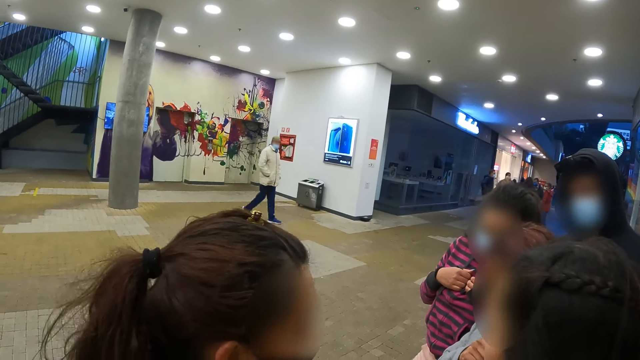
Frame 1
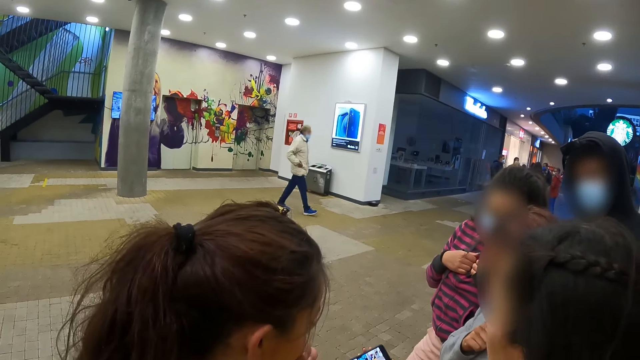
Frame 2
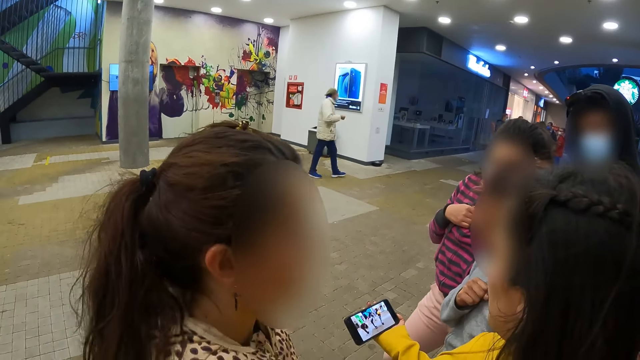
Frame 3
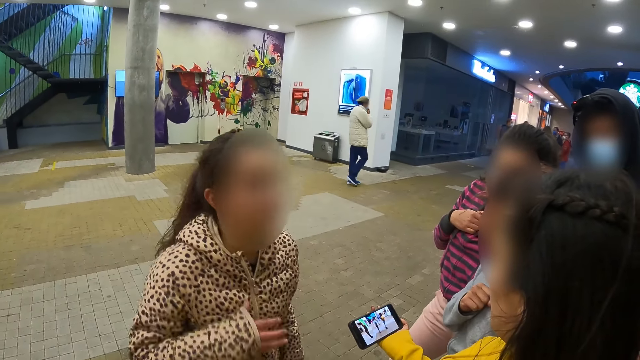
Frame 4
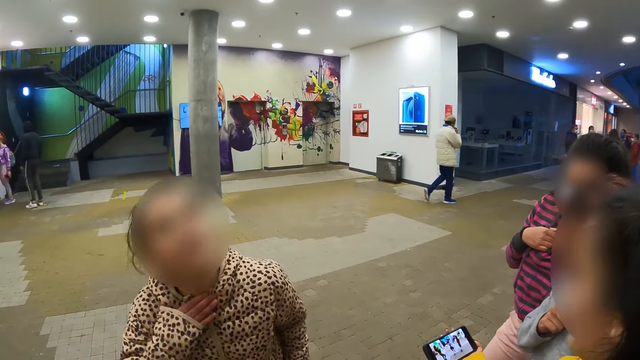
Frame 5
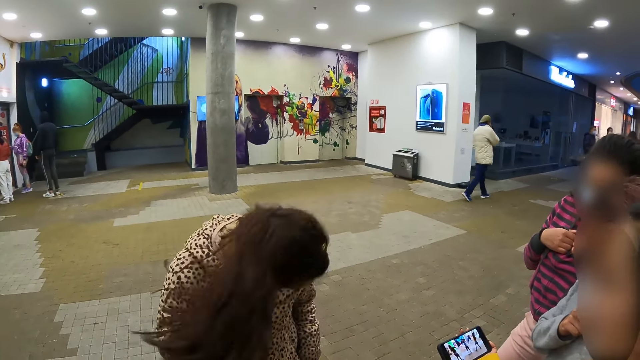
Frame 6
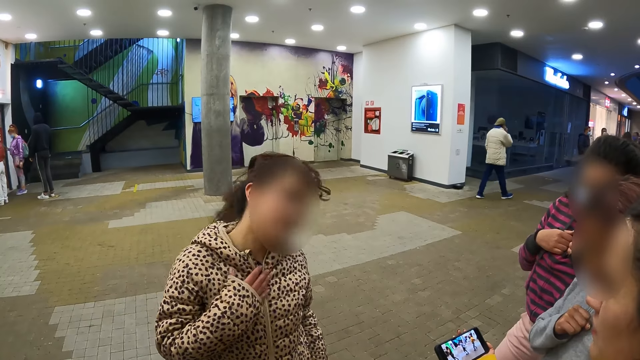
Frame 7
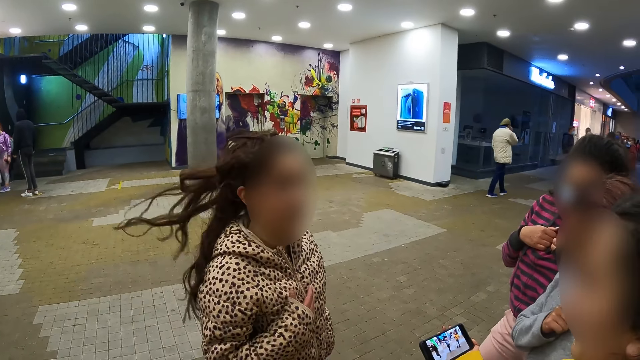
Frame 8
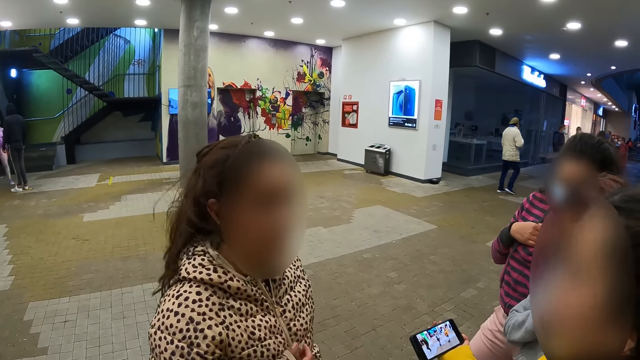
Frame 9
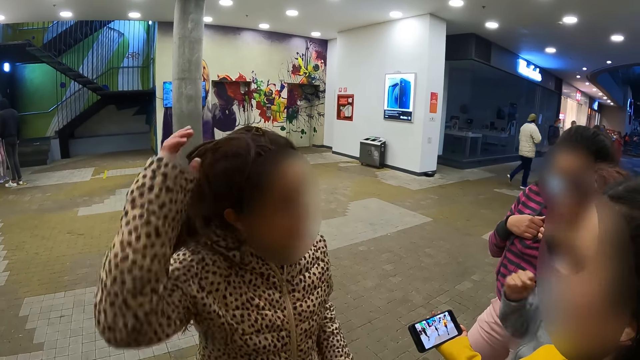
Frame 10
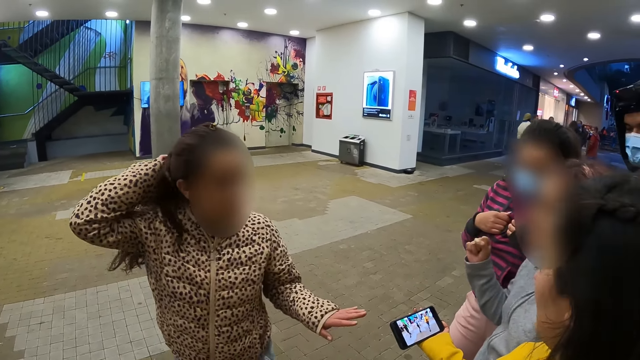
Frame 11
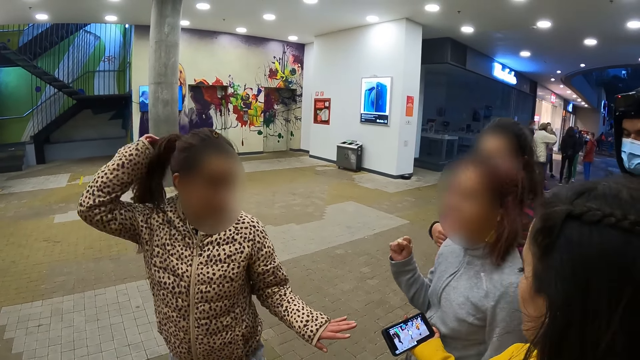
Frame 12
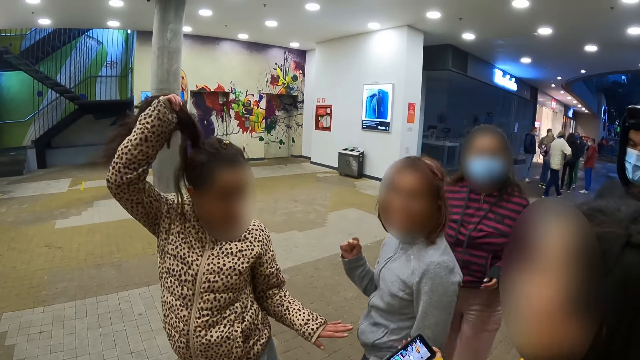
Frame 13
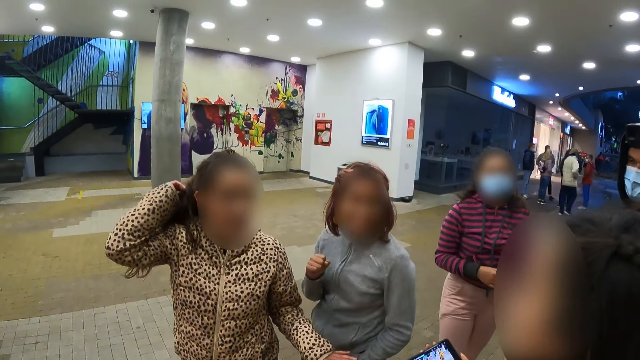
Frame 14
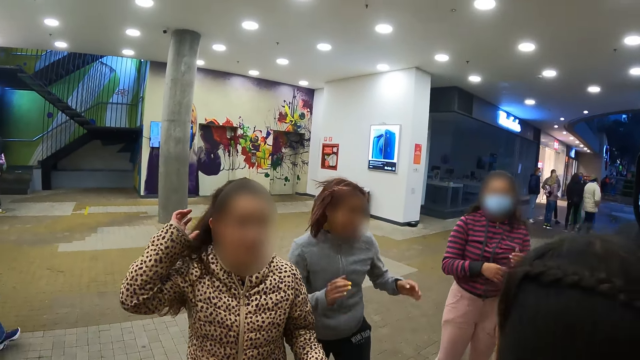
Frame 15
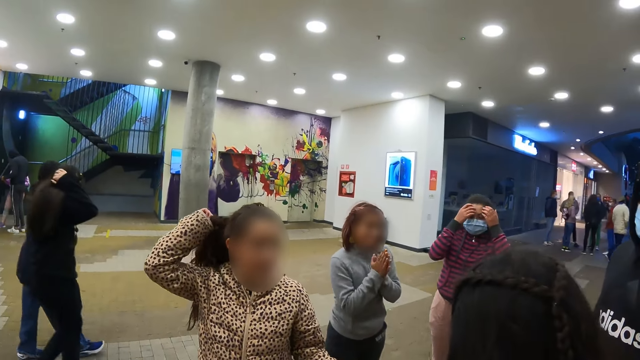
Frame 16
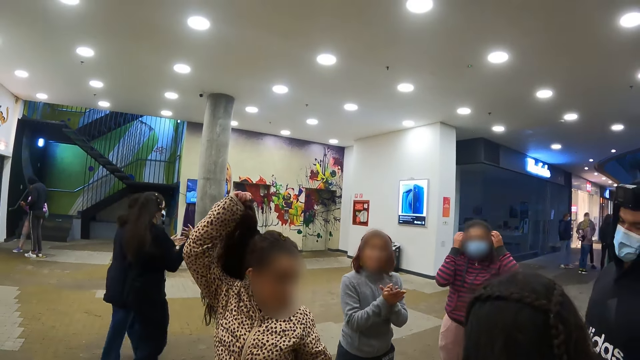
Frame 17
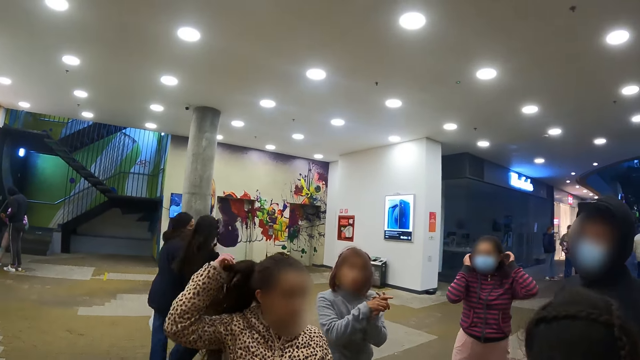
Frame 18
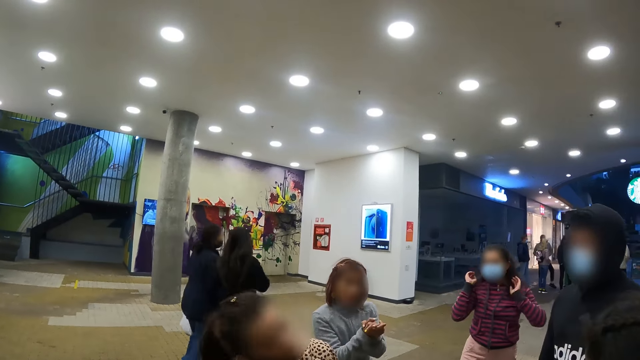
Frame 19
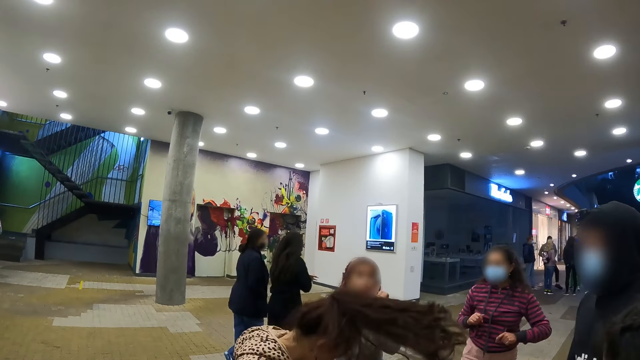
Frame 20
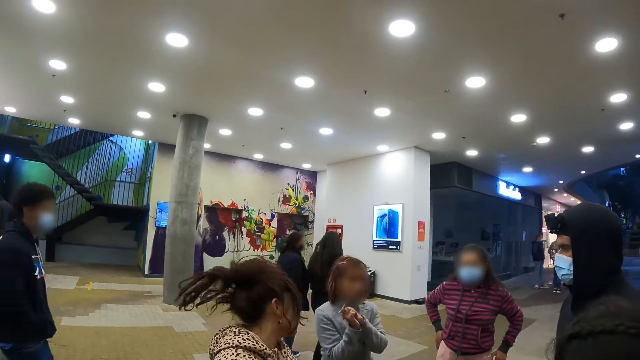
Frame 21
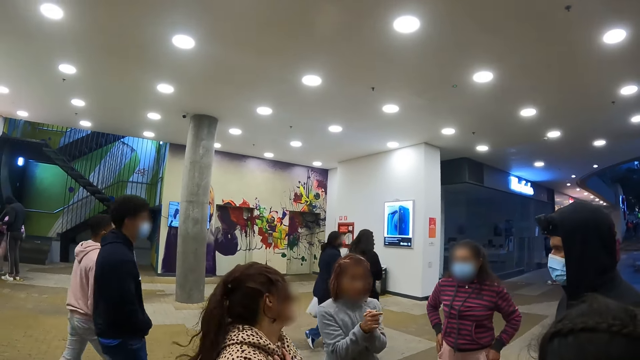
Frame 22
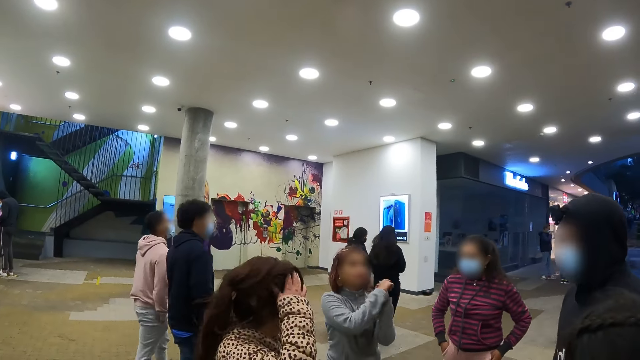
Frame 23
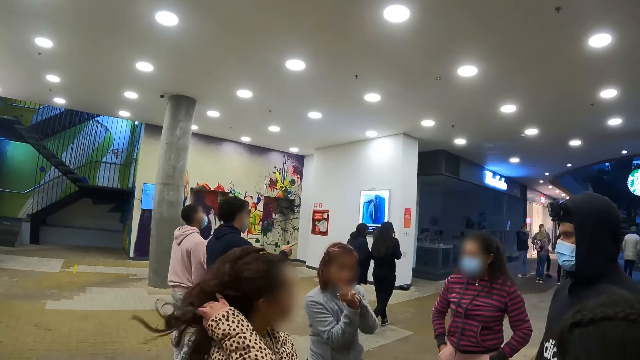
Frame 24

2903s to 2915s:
The camera wearer stares at the friends. They look around the mall.

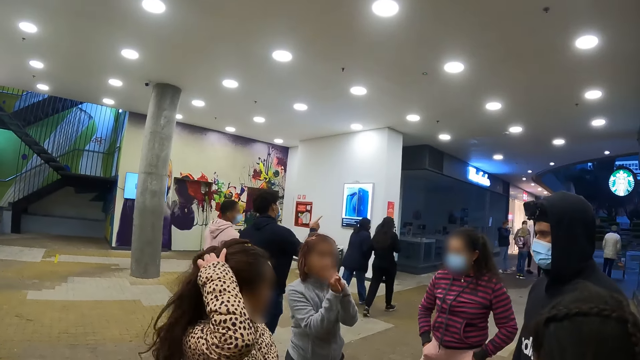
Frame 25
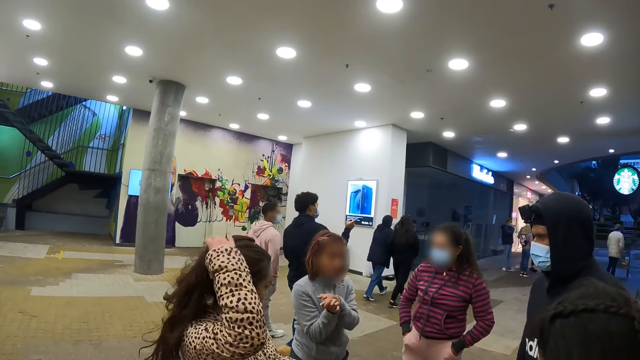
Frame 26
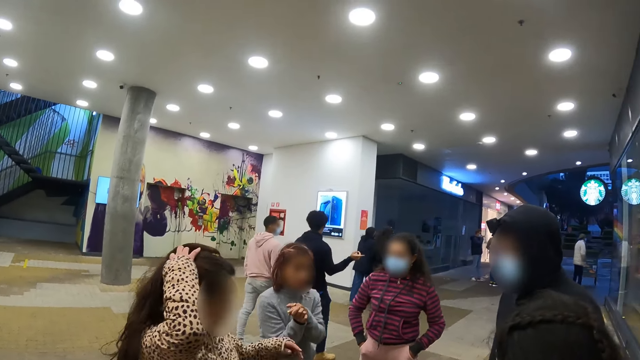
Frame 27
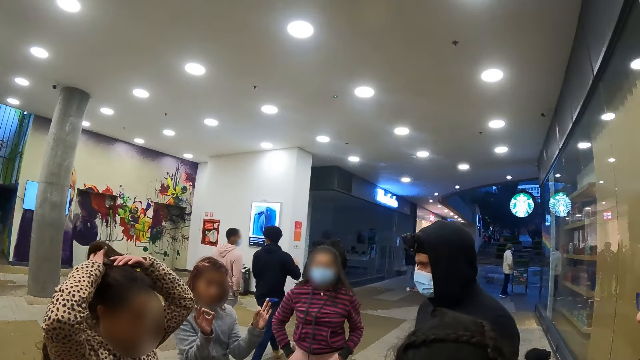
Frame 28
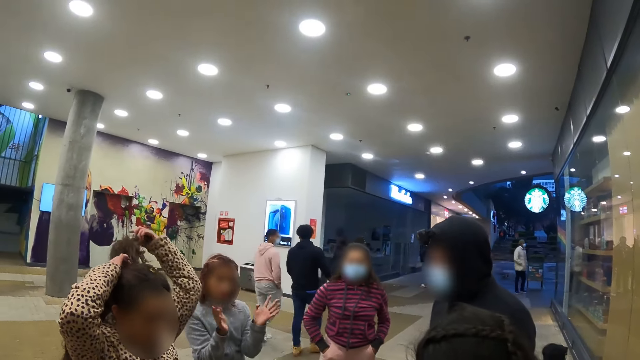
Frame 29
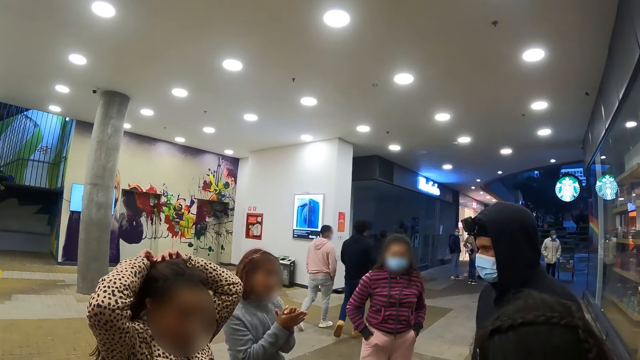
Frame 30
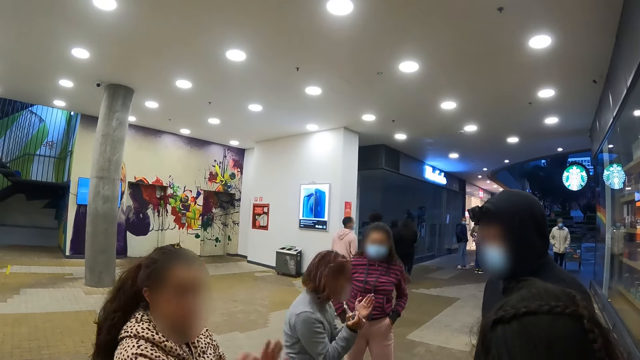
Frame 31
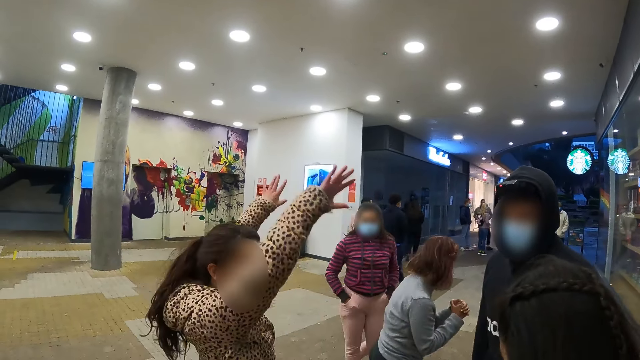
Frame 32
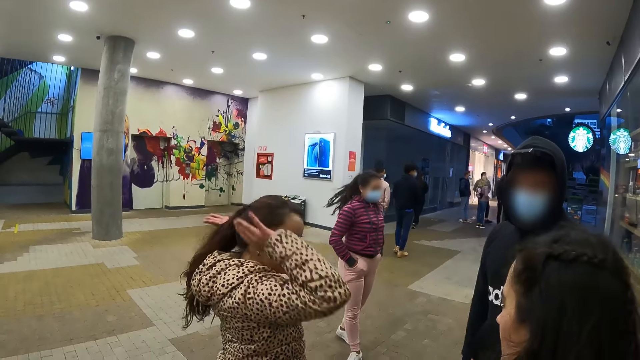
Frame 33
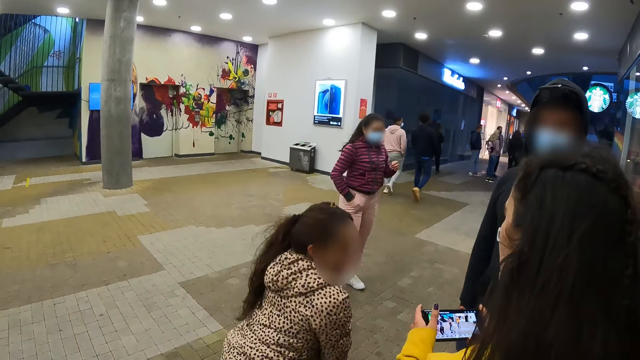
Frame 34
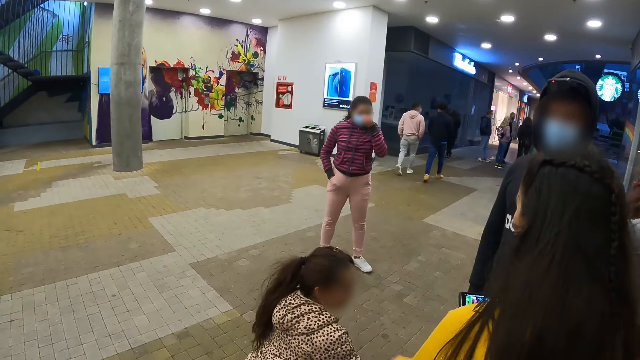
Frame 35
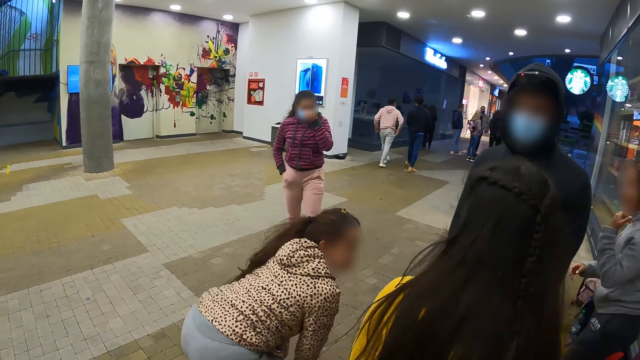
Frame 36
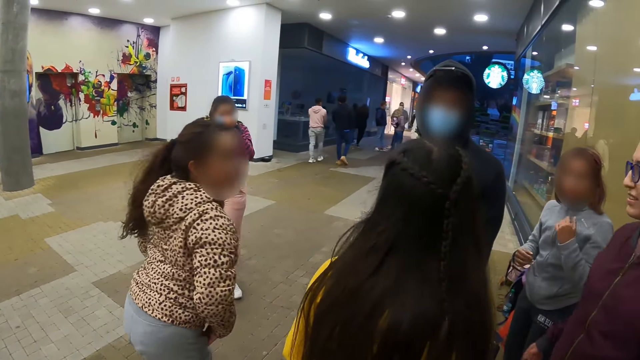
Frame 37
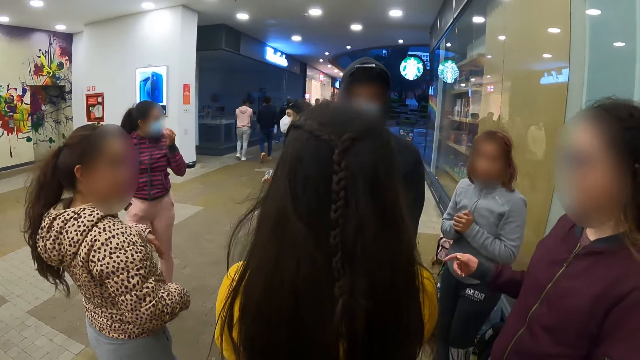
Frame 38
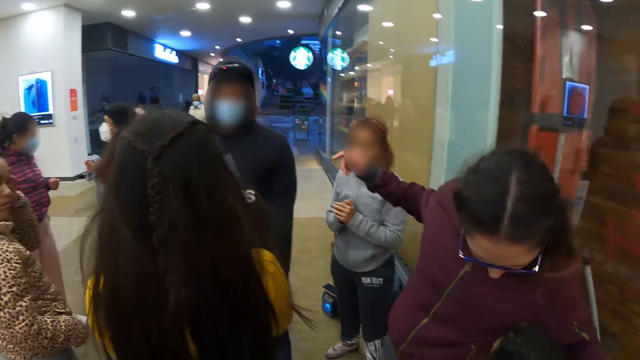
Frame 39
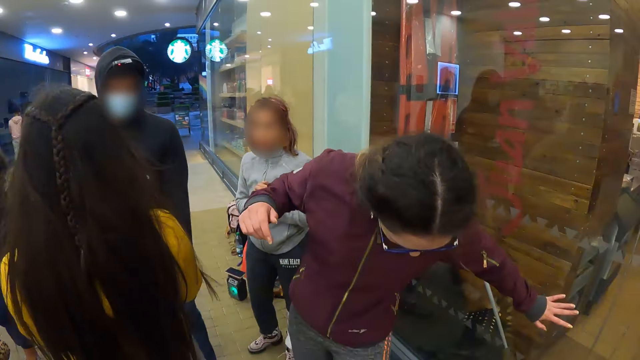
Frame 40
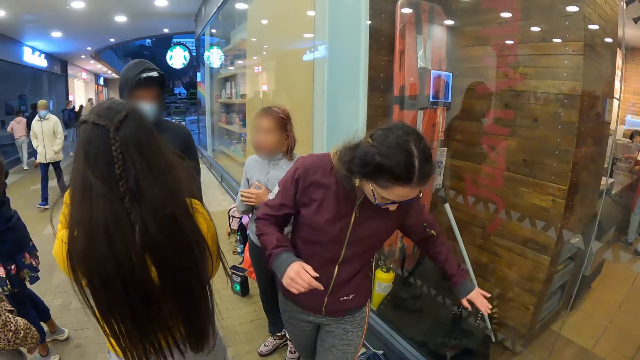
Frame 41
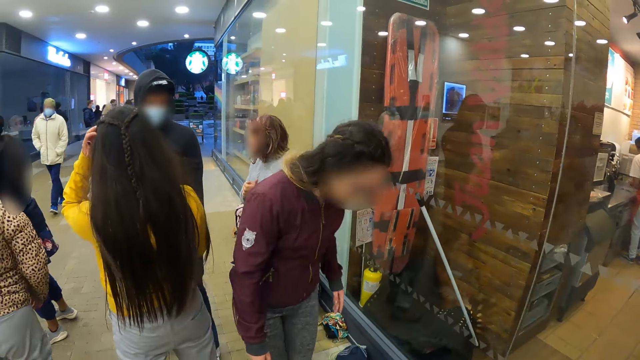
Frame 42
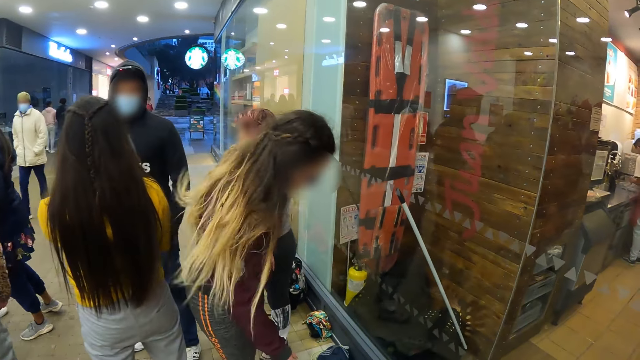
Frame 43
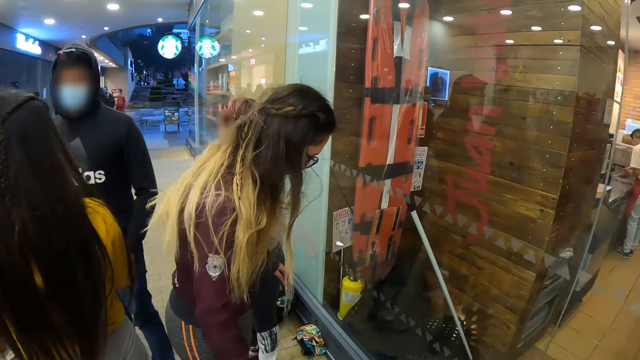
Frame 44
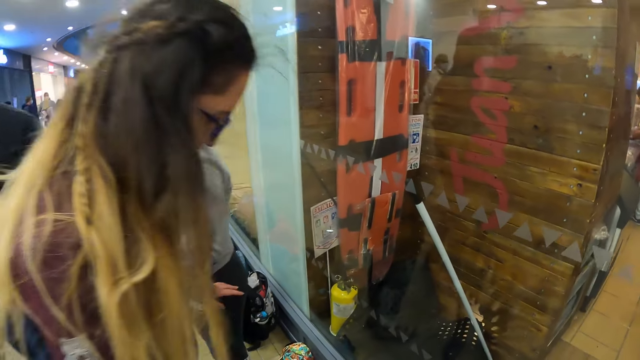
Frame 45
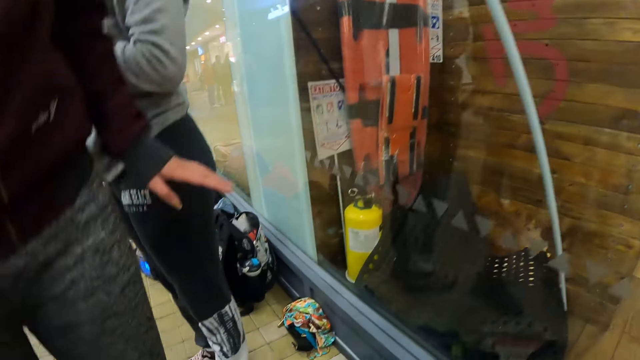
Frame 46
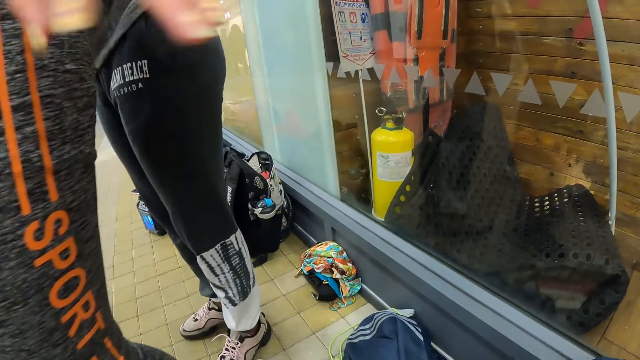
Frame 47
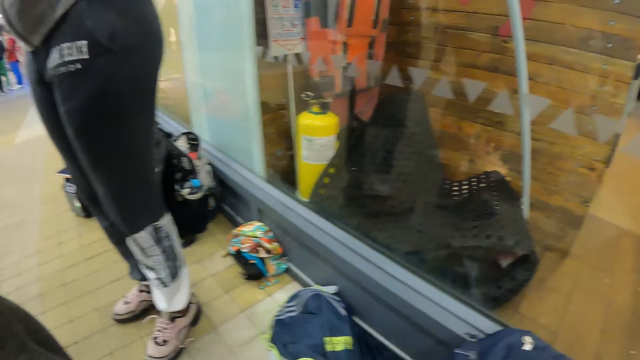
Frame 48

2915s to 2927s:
The camera wearer looks on the floor.
